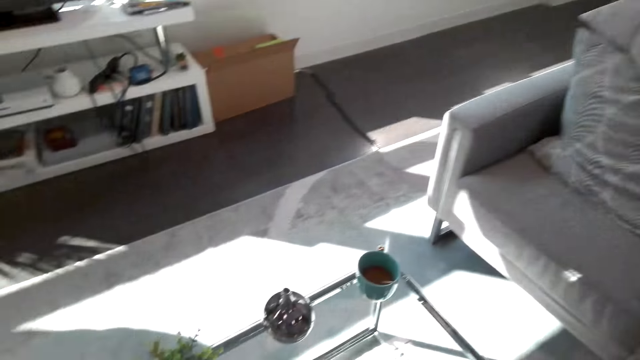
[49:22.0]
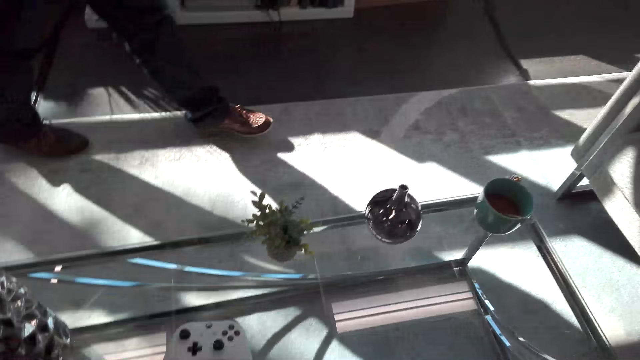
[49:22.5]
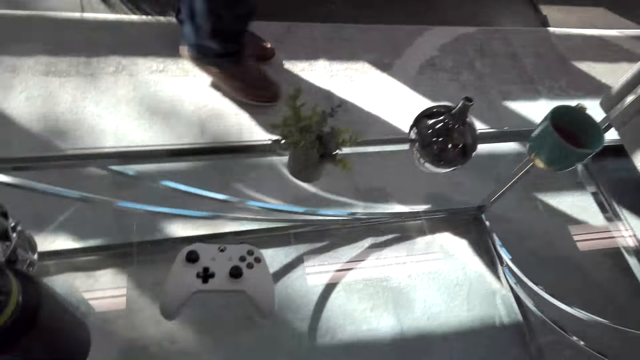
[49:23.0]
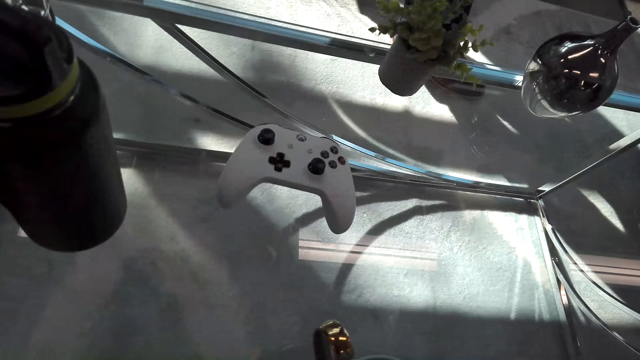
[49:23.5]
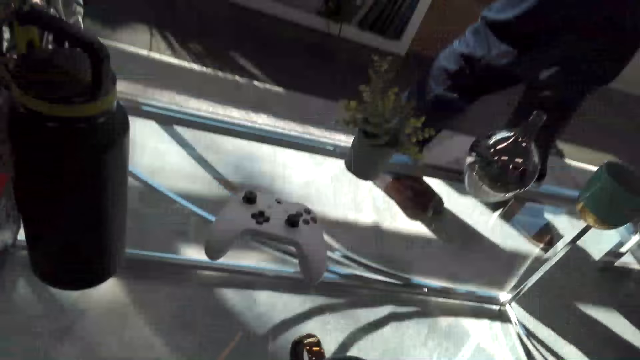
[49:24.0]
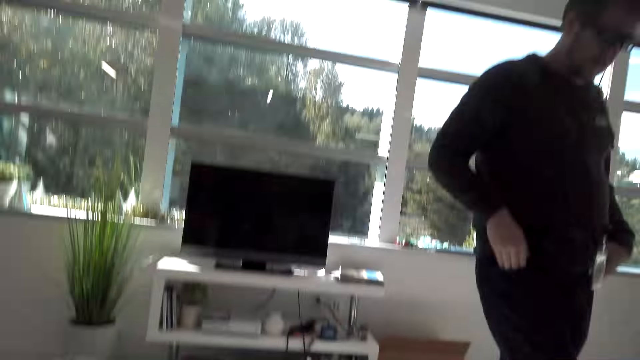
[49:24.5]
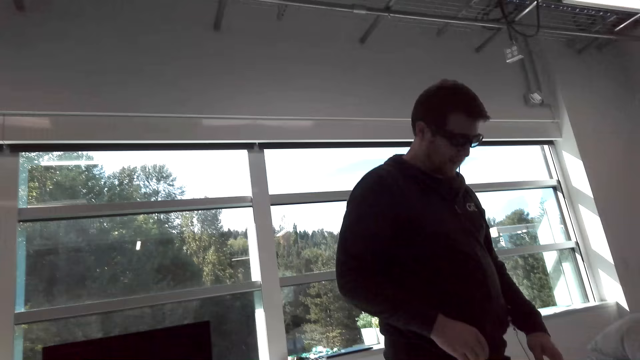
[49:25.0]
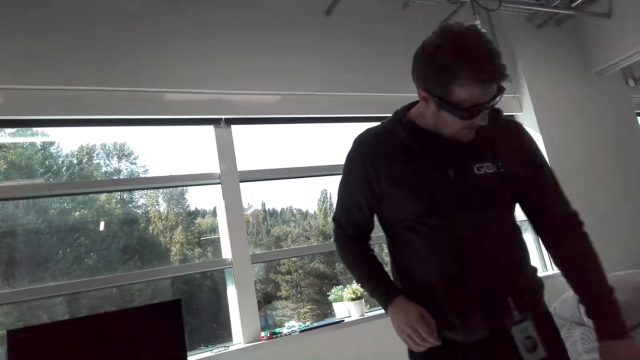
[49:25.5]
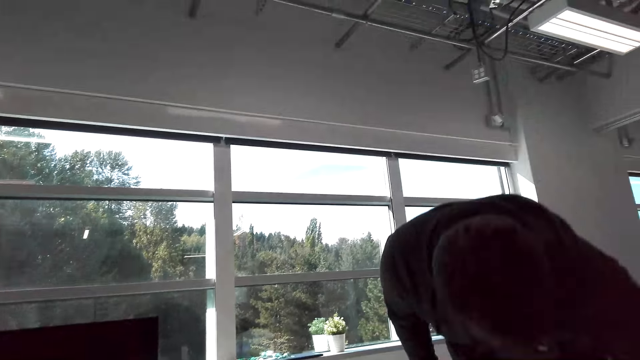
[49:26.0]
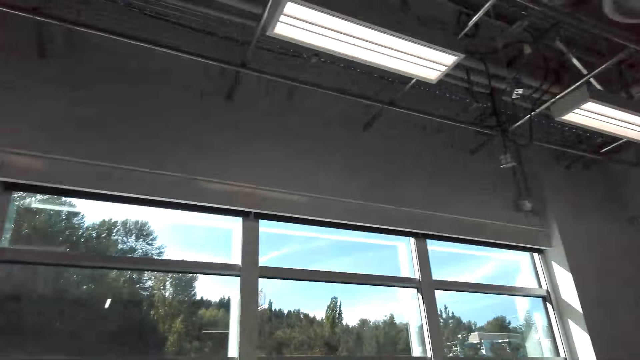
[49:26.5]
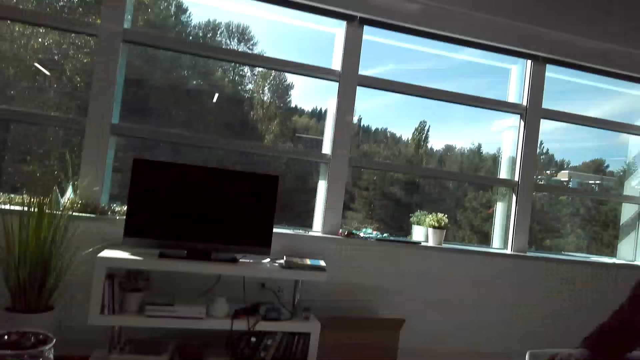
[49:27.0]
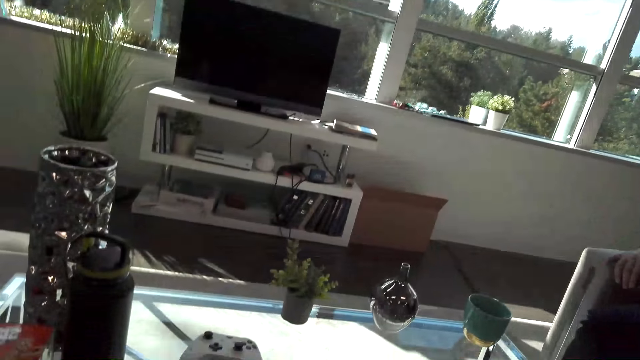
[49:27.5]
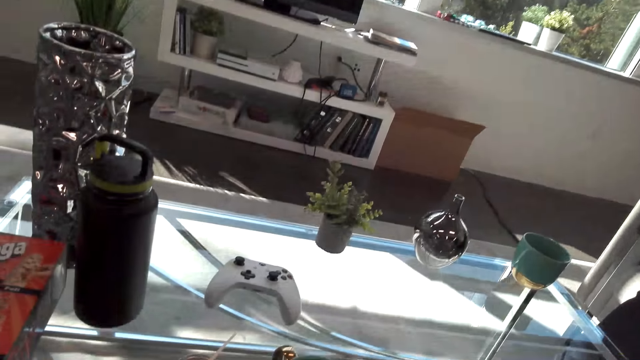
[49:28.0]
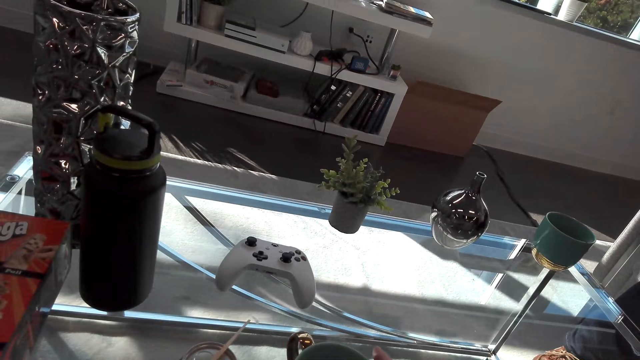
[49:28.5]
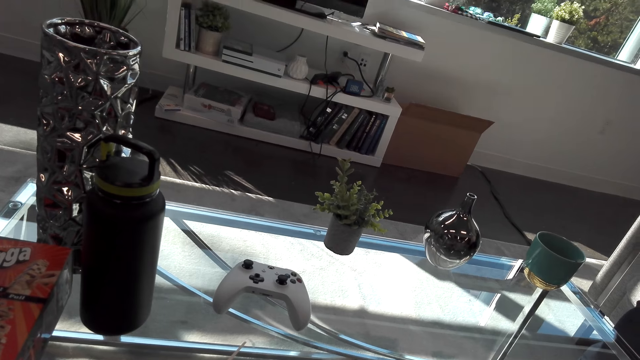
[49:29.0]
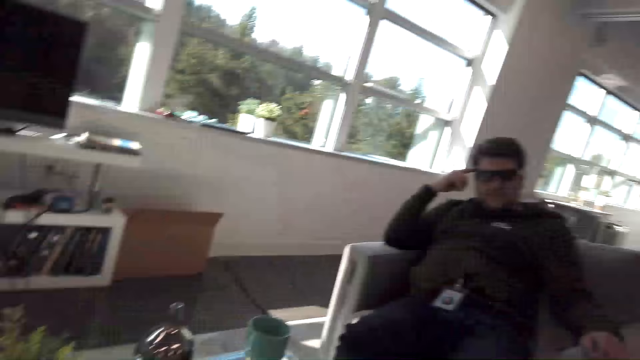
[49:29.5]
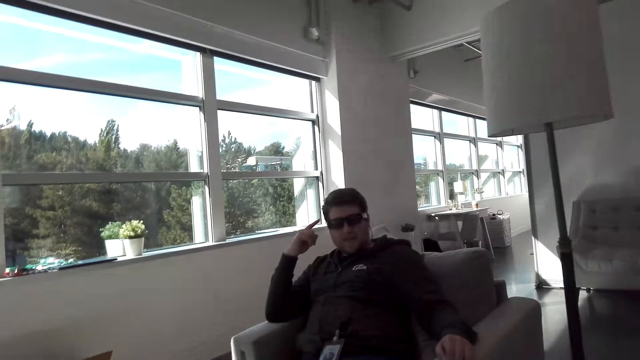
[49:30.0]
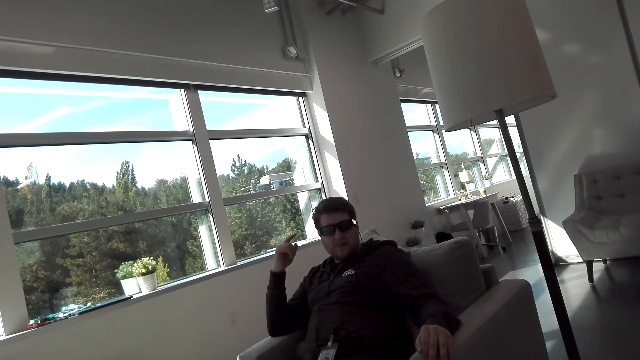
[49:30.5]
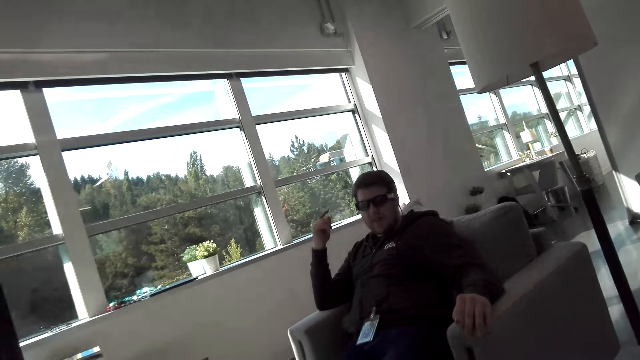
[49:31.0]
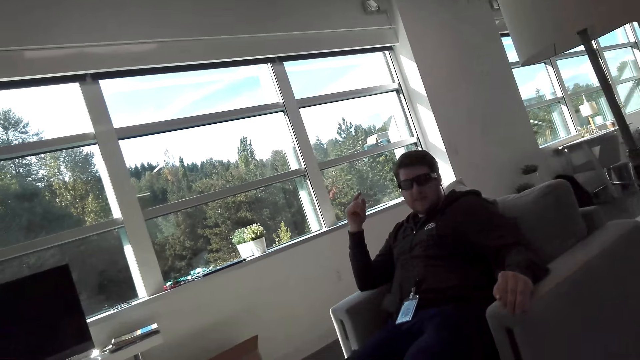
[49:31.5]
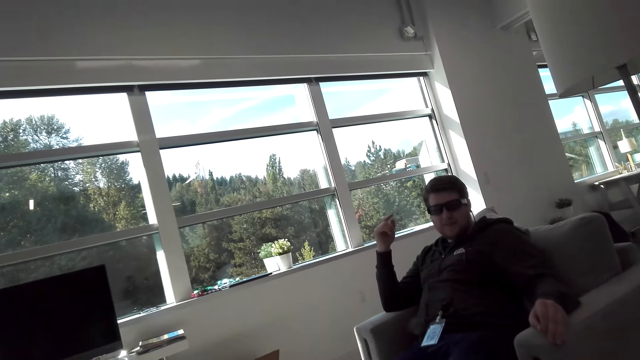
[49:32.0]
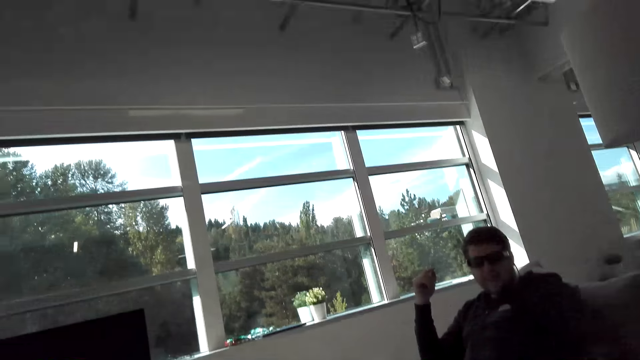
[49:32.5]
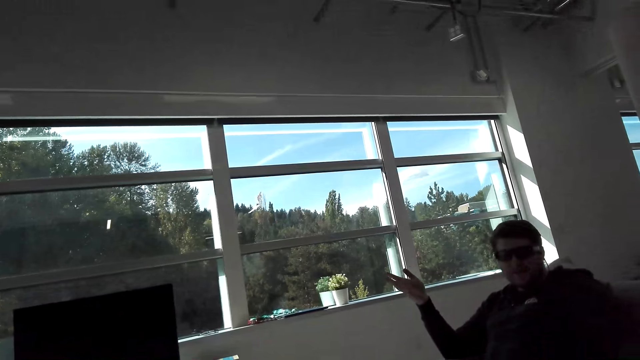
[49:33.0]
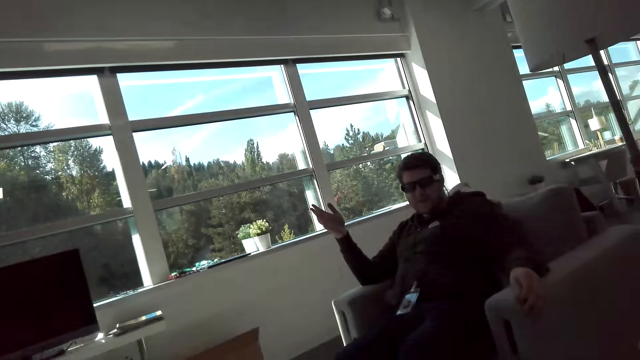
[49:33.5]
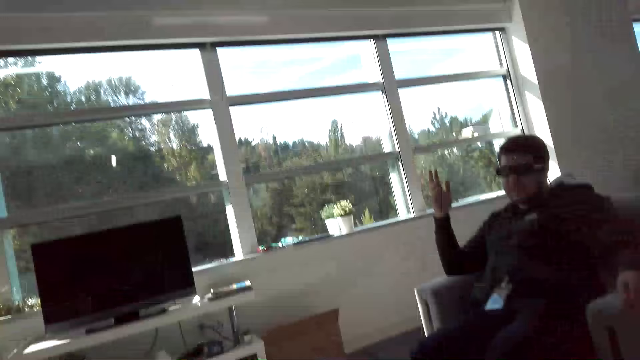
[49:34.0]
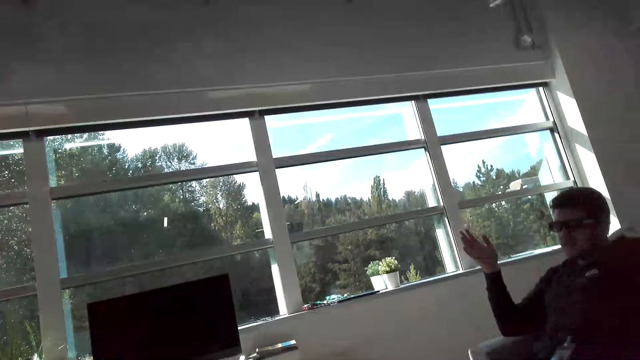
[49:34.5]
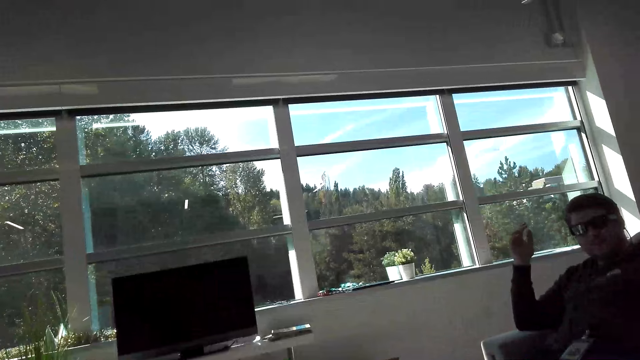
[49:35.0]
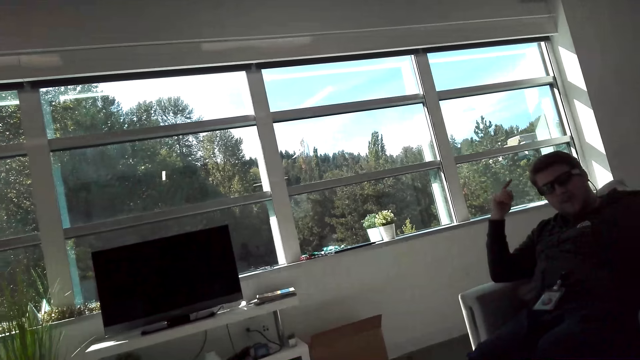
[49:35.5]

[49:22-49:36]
The camera wearer walks in the room. A man walks in the room. The man sits on a couch or chair. The man interacts with another man. The camera wearer looks at the first man. The man moves the right hand.

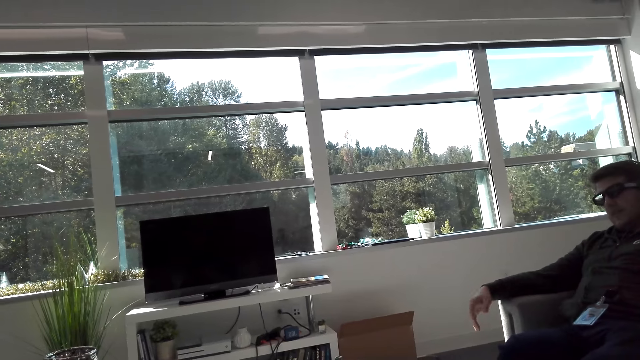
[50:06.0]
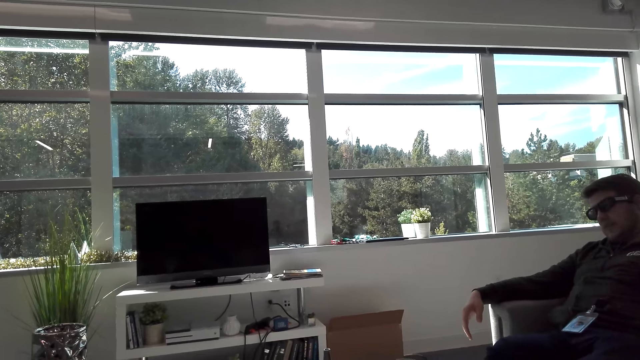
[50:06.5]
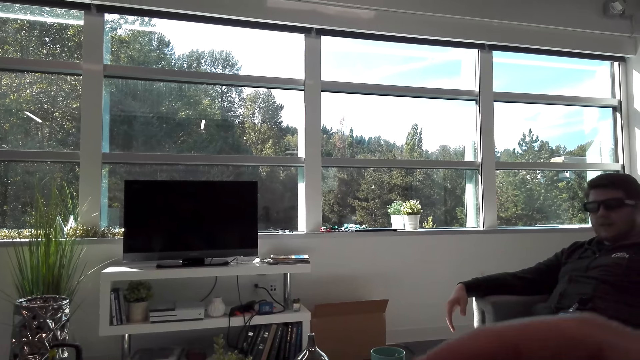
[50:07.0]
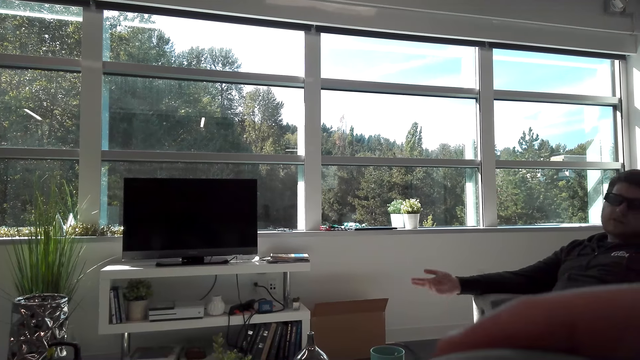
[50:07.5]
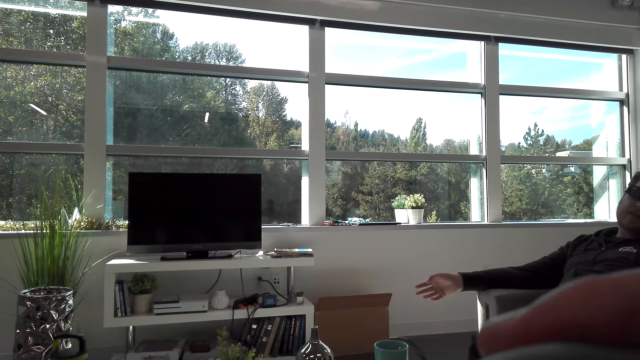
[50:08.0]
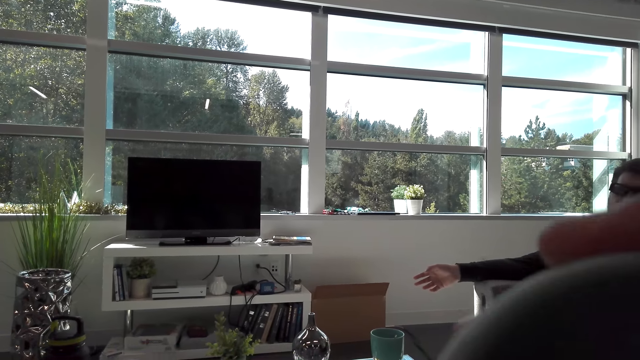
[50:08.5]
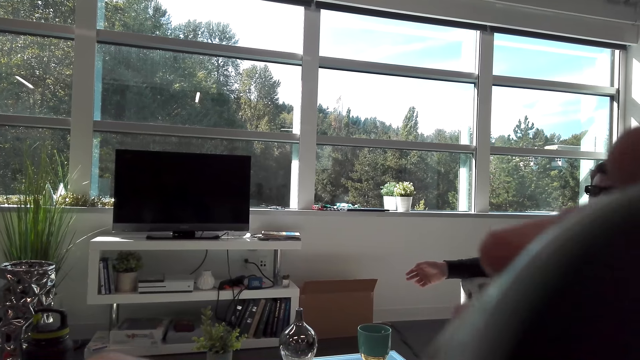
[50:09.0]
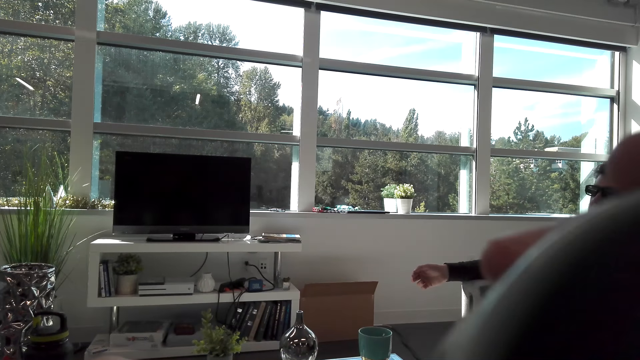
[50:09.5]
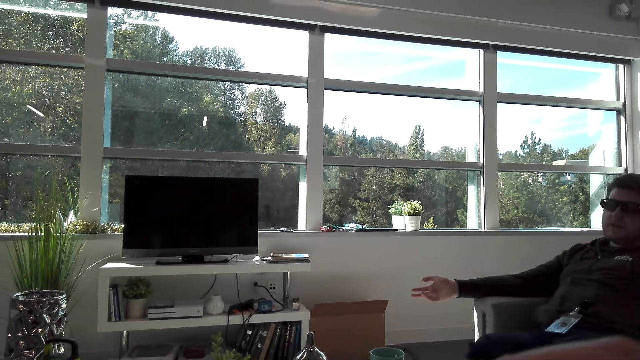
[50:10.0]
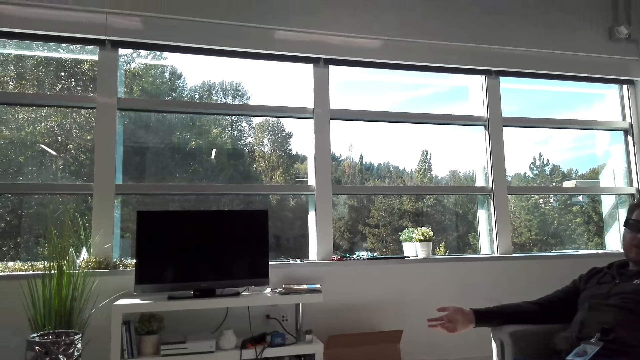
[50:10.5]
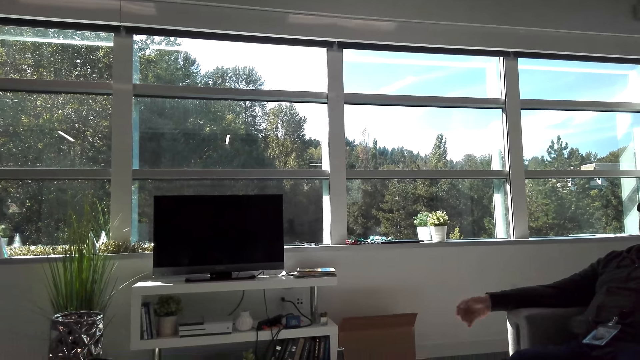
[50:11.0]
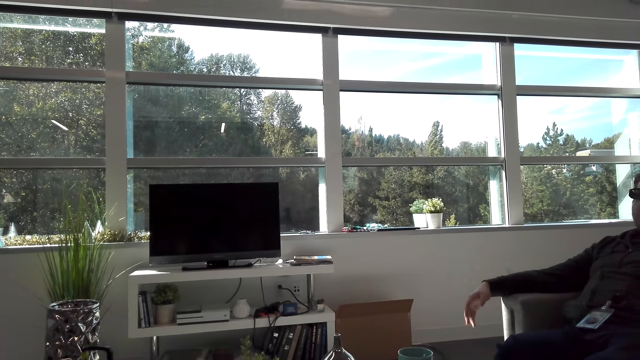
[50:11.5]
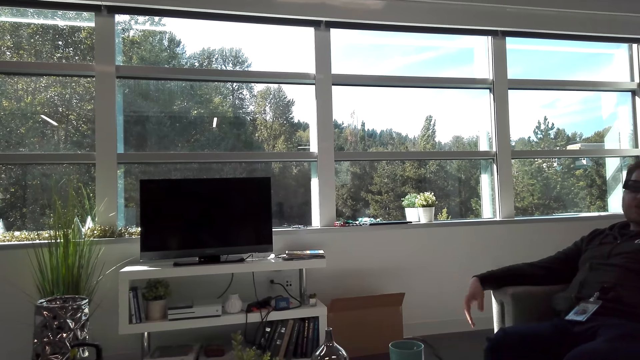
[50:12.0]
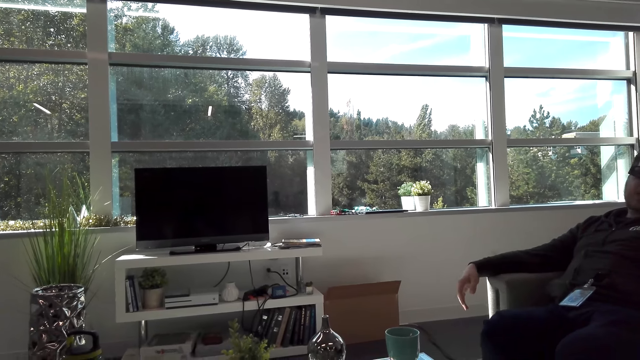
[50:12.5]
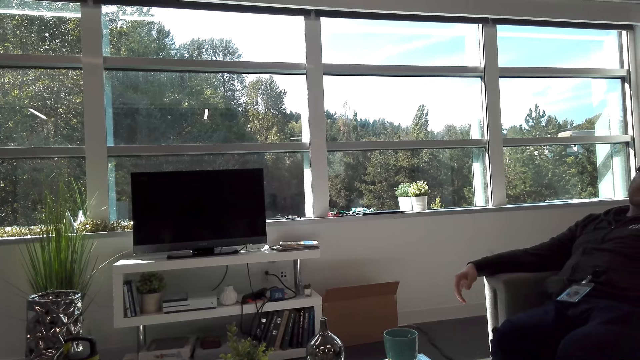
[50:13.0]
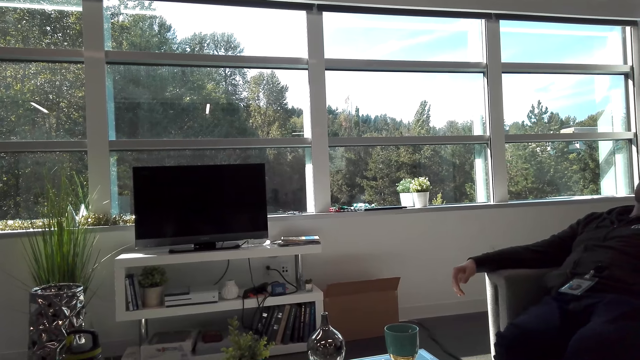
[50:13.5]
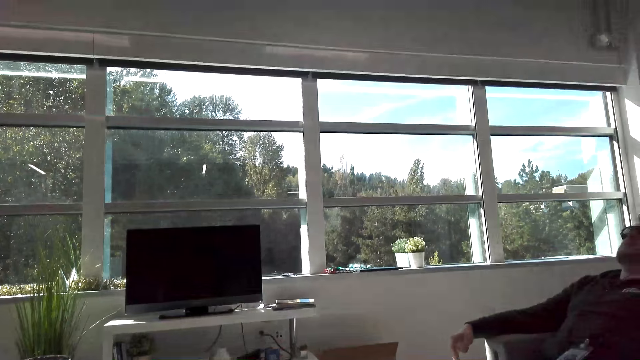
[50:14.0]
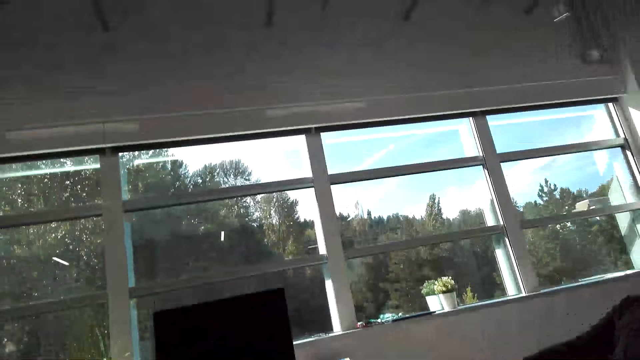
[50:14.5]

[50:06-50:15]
The camera wearer takes coffee. They drink something. A man interacts with the camera wearer.
